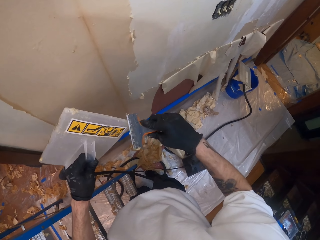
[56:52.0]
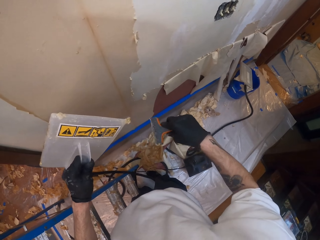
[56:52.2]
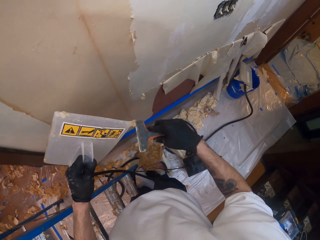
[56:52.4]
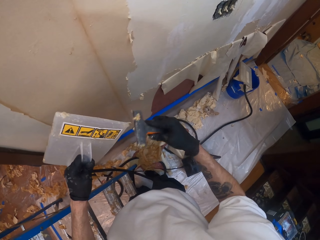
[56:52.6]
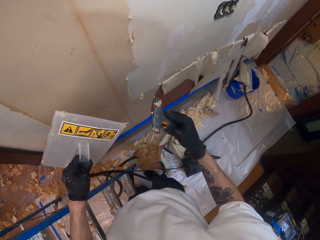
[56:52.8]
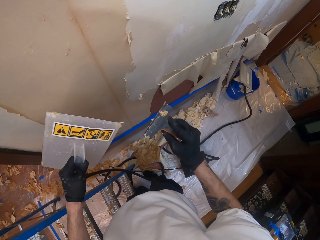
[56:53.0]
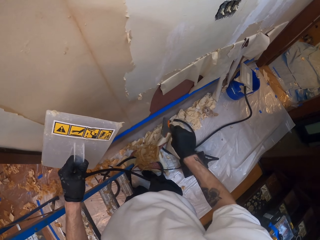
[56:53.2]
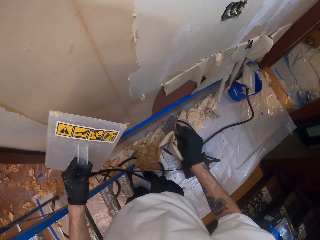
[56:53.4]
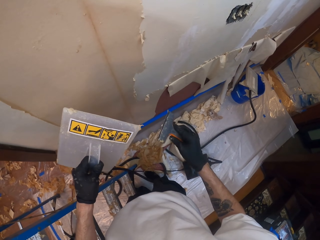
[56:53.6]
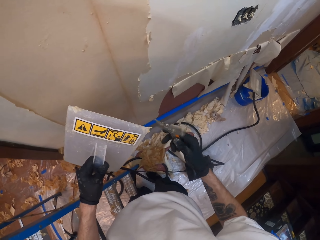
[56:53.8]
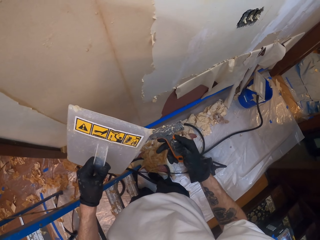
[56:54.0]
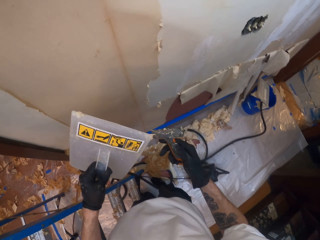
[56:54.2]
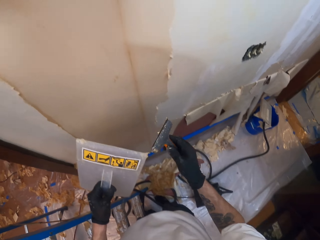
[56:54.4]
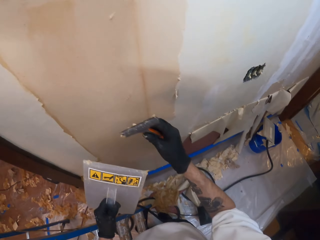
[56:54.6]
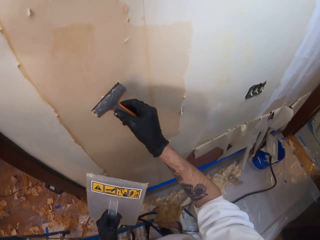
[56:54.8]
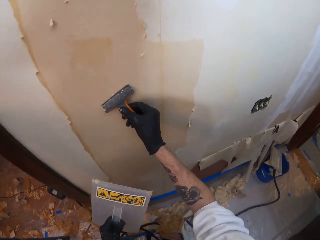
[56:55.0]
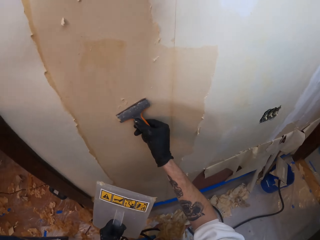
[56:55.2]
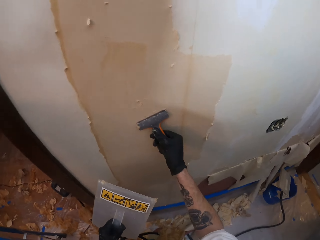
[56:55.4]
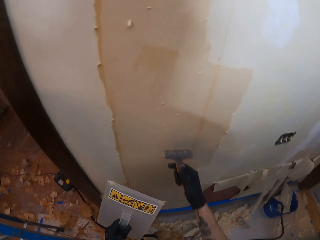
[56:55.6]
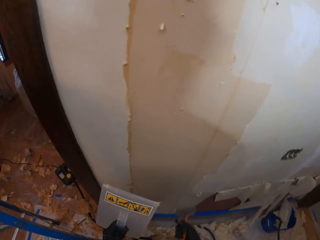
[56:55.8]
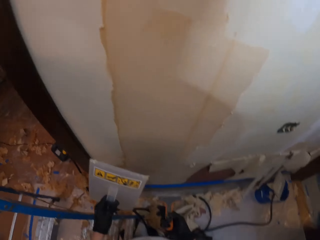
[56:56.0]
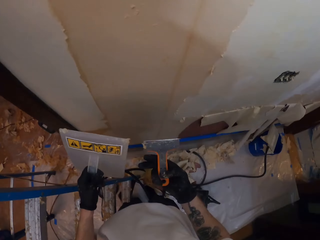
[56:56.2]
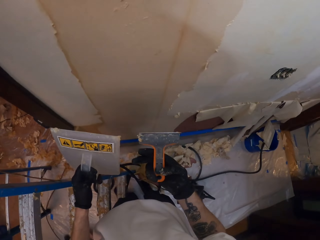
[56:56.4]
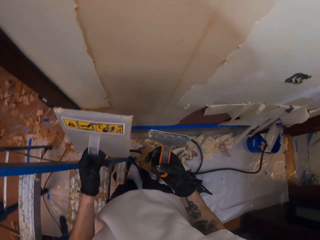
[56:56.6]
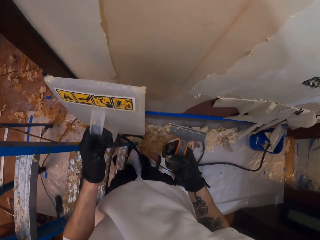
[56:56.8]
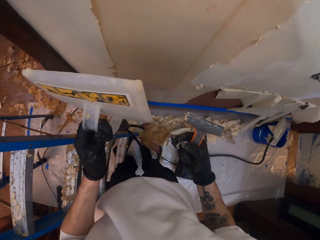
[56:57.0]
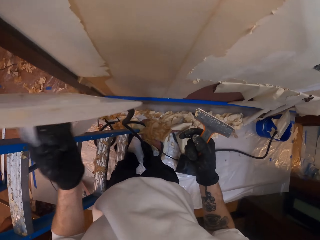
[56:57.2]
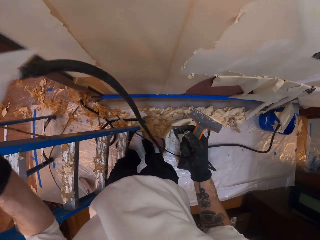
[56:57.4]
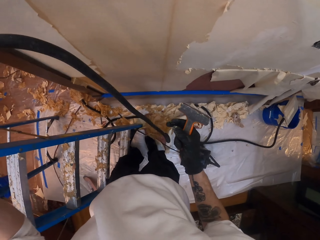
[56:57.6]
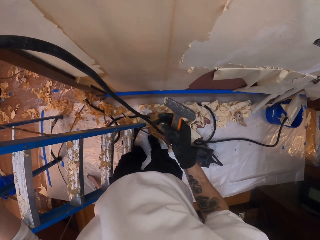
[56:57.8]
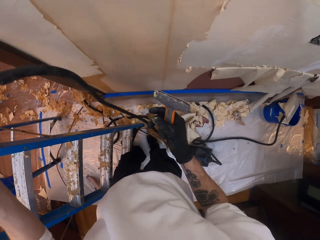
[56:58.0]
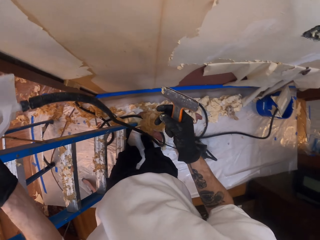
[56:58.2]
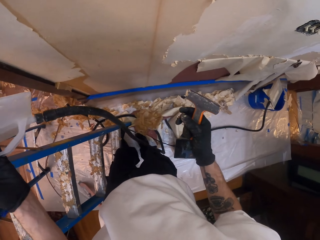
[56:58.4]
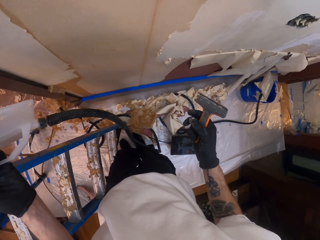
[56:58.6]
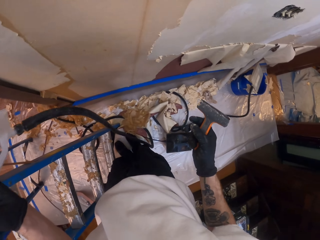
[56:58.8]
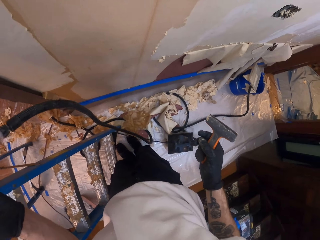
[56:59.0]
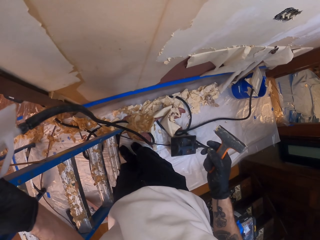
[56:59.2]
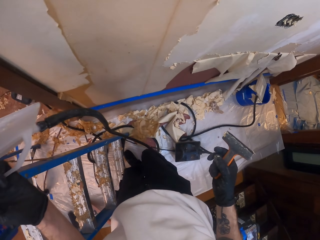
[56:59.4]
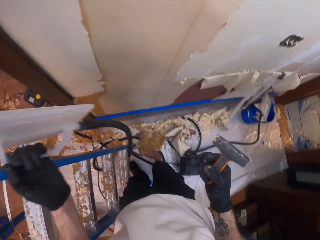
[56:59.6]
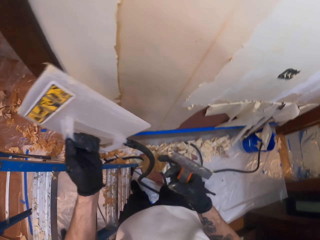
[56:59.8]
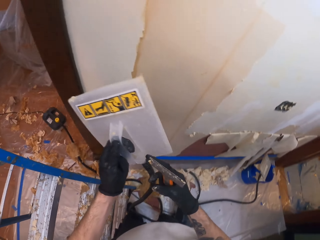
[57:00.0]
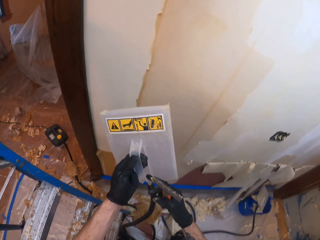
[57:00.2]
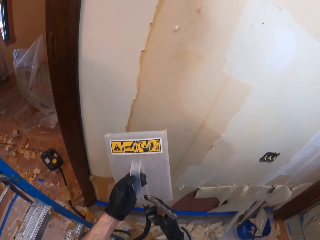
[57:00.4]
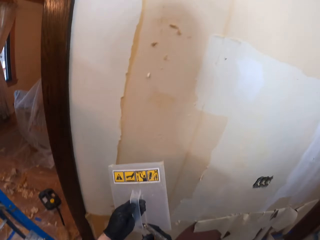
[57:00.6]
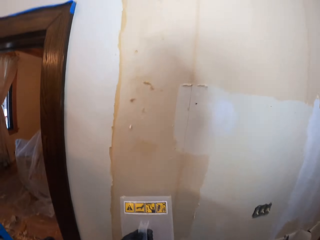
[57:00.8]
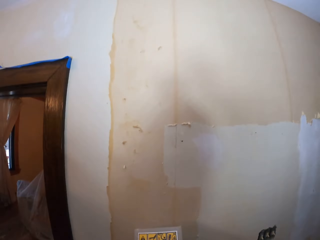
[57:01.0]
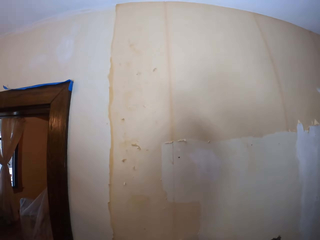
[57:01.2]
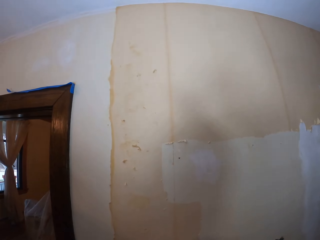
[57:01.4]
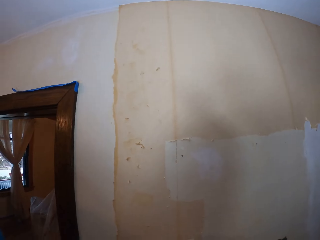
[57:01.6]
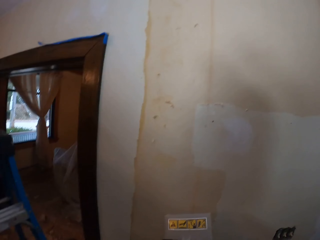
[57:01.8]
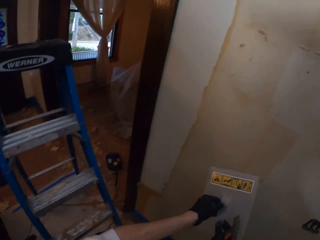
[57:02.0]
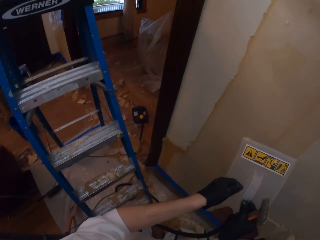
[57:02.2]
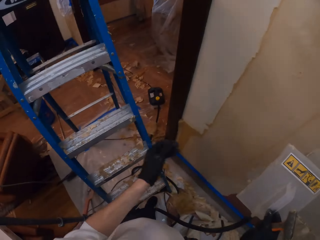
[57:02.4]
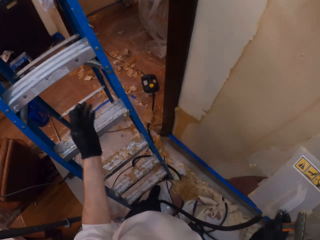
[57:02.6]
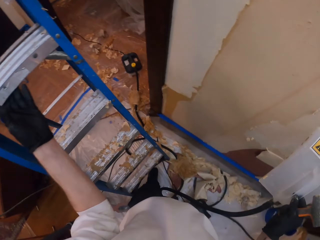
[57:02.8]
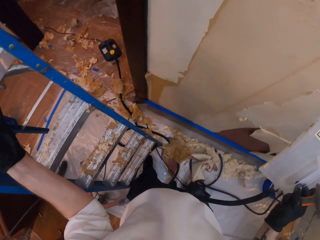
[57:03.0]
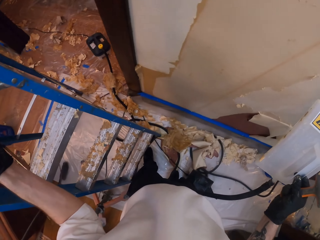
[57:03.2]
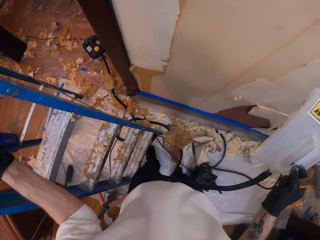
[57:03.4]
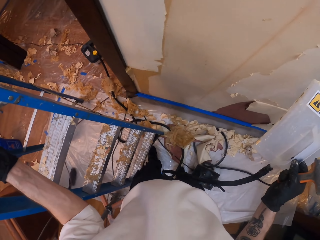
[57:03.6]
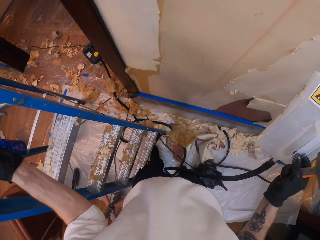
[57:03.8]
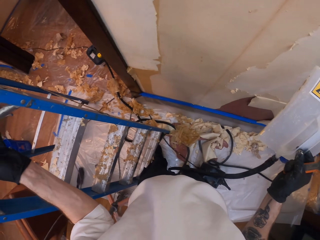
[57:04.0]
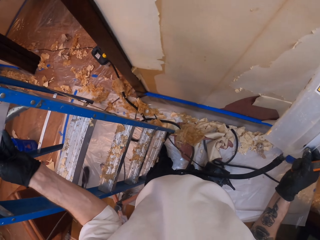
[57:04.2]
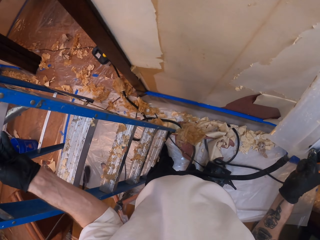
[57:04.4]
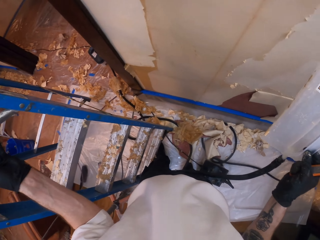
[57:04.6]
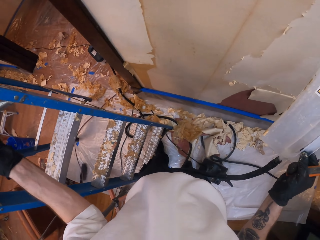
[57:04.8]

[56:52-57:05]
The camera wearer removes the sticky paste on the wallpaper steamer. They throw the sticky paste on the wall. They rub the scraper on the wall. They lift the wallpaper steamer. They look around. They hold the wallpaper steamer with the right hand. They hold the ladder.

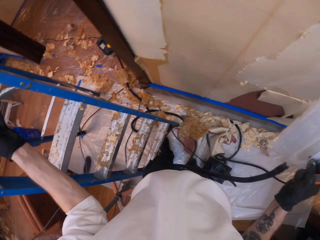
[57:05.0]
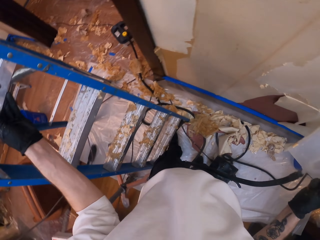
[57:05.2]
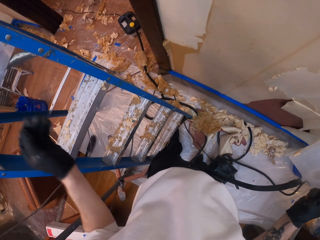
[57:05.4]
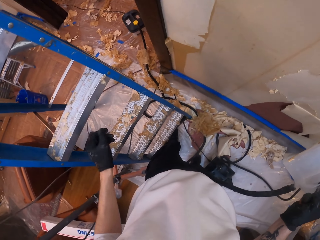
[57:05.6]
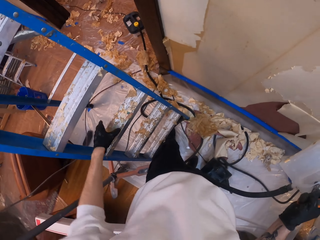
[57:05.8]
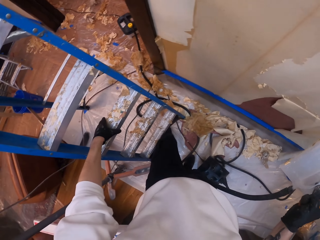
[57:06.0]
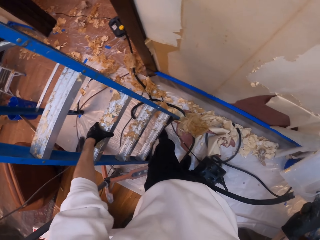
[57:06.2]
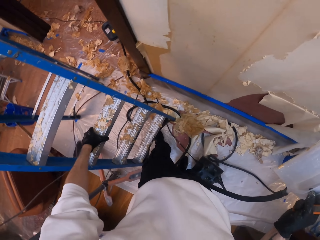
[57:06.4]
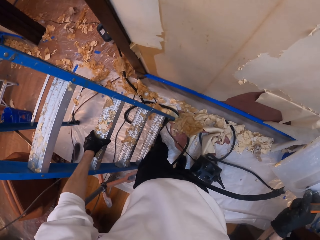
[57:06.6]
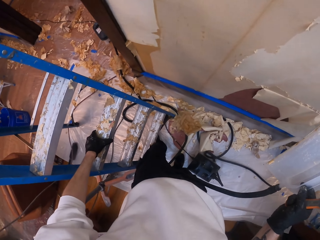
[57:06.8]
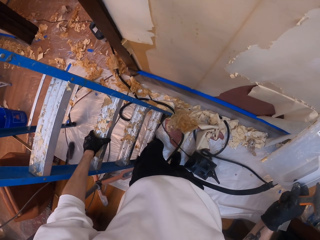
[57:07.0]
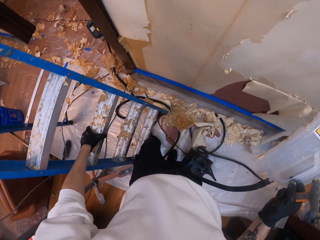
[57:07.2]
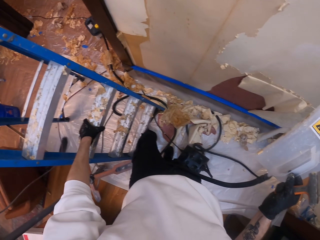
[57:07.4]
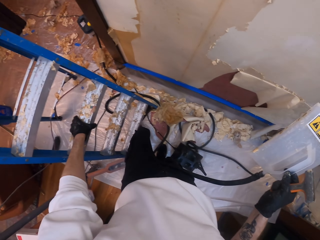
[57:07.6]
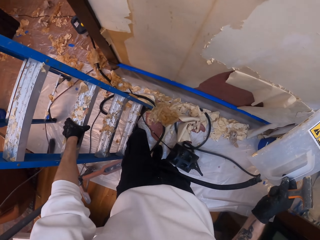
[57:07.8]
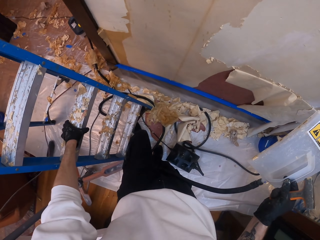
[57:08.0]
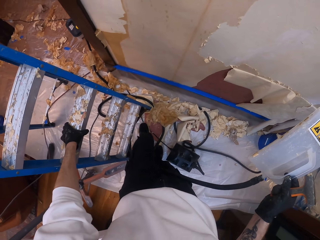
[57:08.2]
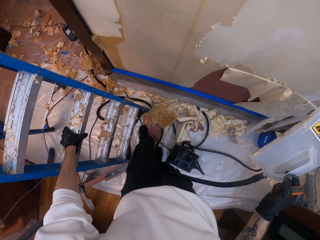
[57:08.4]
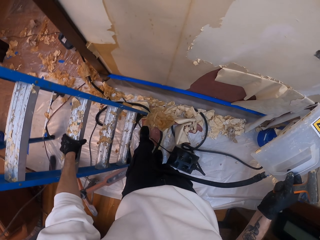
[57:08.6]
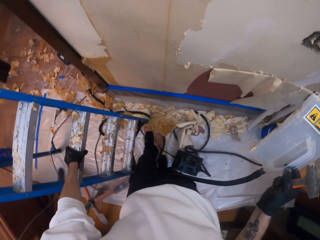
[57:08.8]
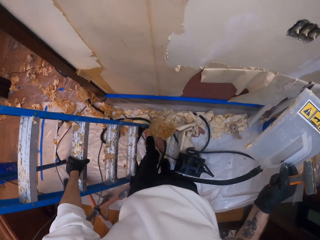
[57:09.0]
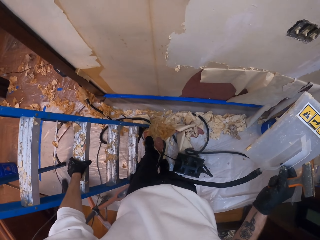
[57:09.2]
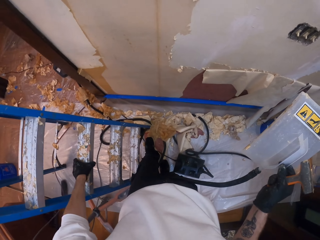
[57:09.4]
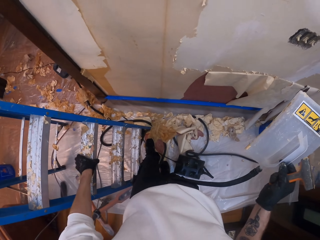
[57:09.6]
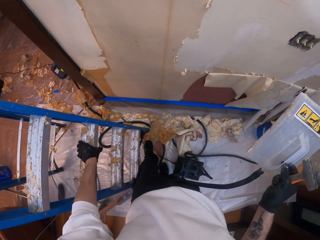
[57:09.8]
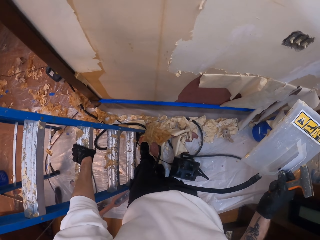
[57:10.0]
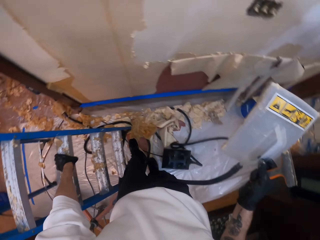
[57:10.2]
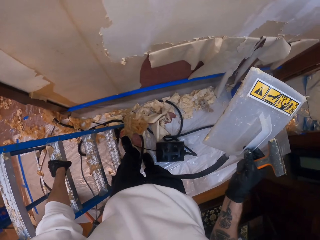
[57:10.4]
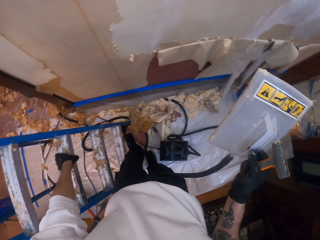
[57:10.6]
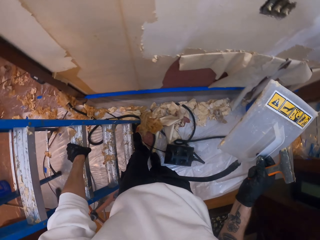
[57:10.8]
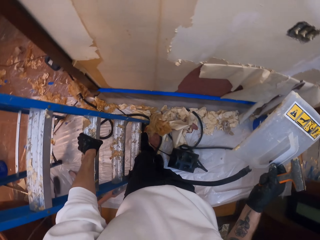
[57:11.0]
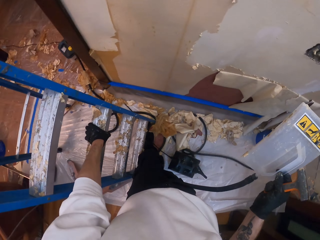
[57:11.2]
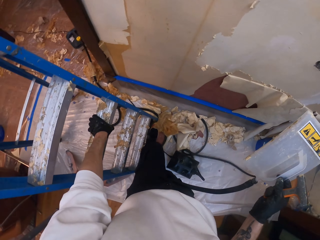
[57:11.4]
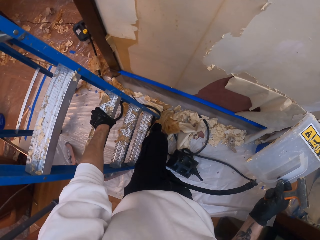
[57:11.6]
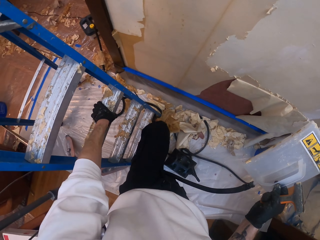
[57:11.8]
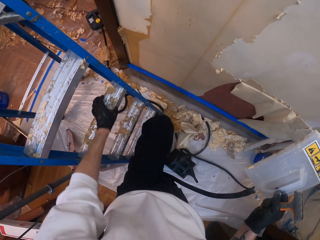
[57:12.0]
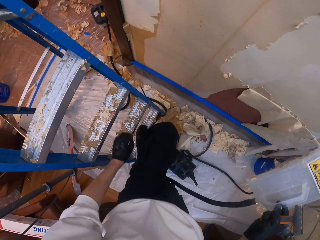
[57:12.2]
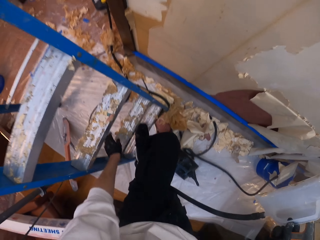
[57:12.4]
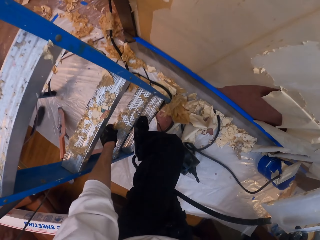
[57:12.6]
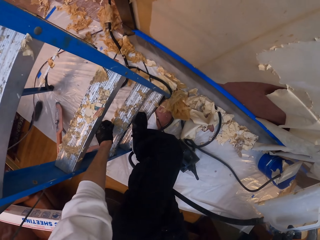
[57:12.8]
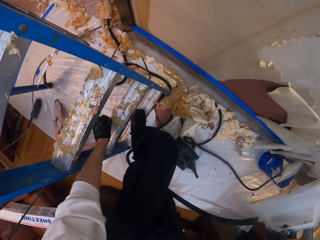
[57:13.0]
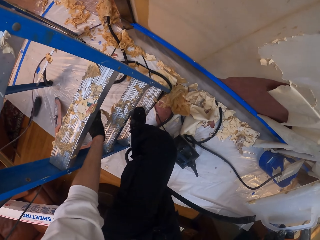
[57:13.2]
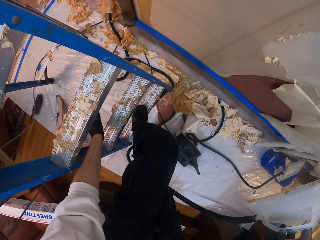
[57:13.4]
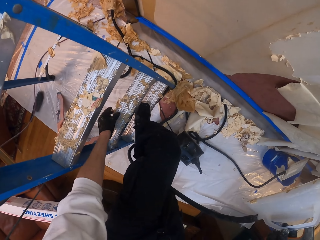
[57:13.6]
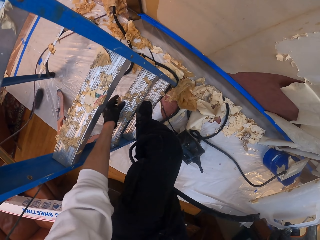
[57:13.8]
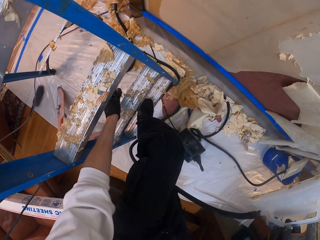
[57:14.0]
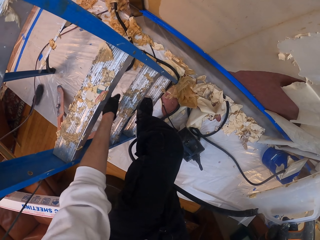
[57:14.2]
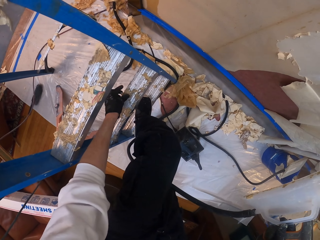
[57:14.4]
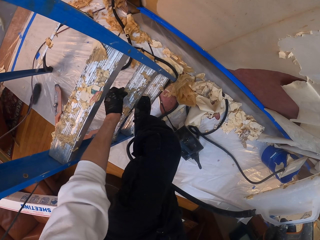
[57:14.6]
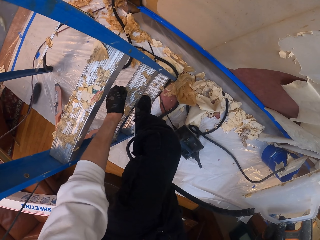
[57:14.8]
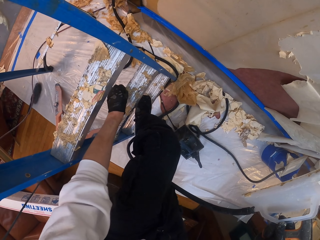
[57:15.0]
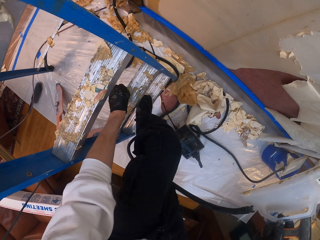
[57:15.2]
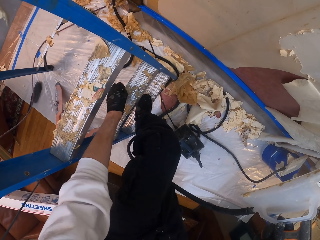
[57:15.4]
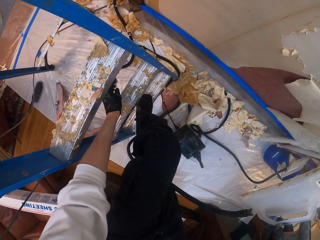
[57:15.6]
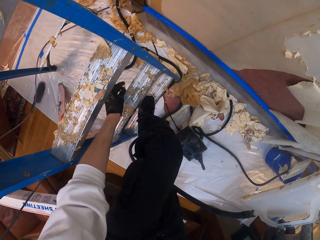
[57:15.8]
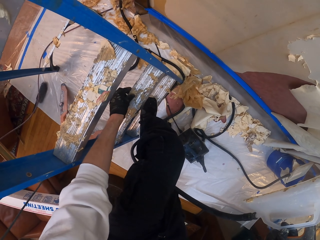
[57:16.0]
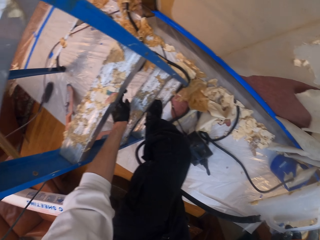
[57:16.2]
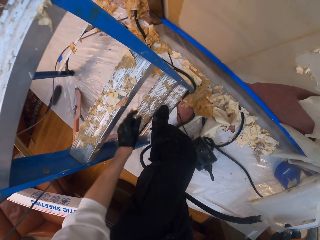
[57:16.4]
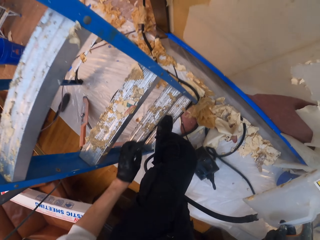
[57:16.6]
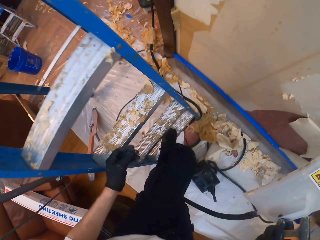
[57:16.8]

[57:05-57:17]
The camera wearer moves the ladder in the room with his left hand. He steps on the ladder. He removes the paint from the ladder with his hand.
